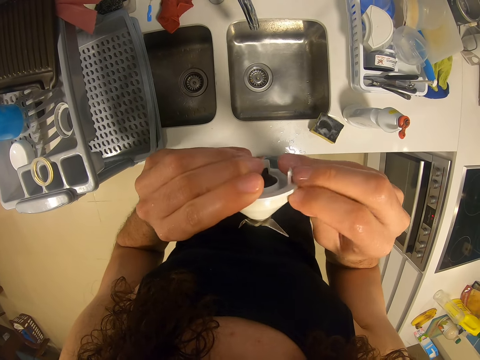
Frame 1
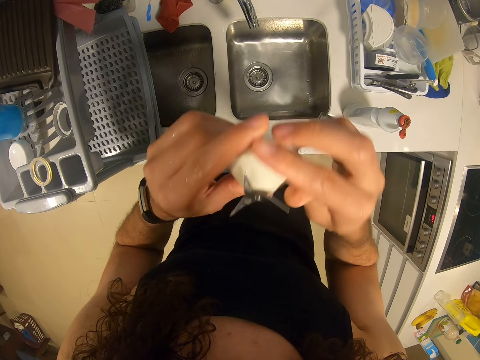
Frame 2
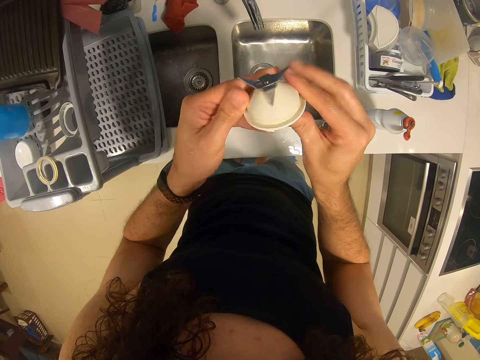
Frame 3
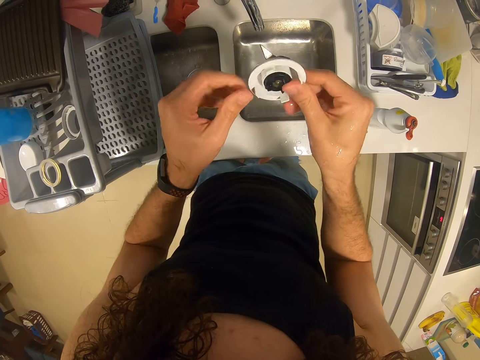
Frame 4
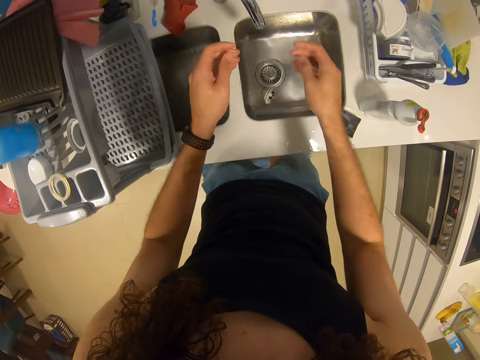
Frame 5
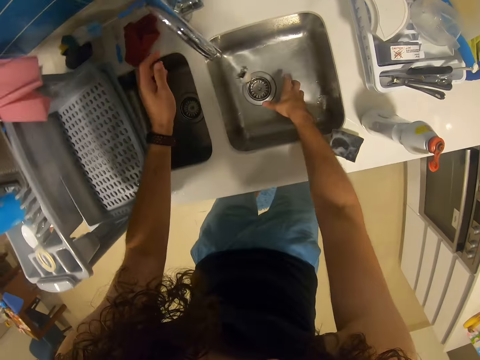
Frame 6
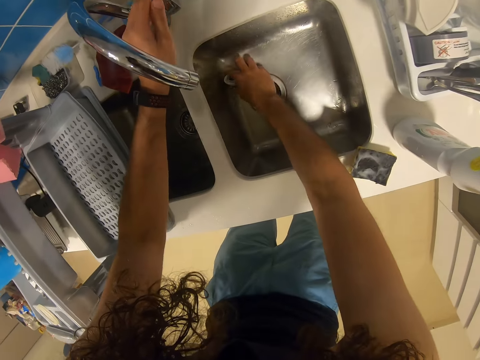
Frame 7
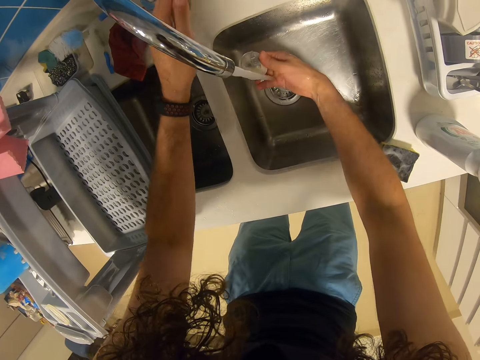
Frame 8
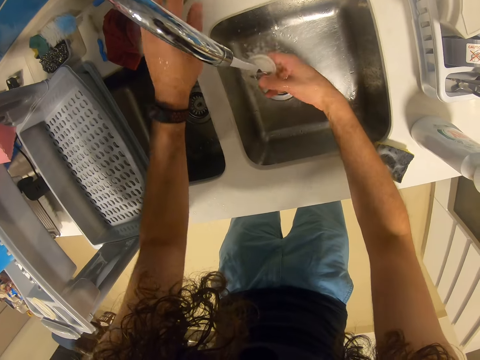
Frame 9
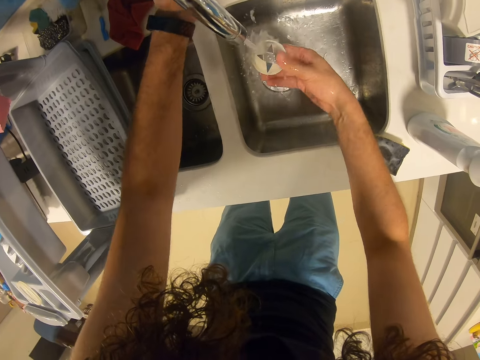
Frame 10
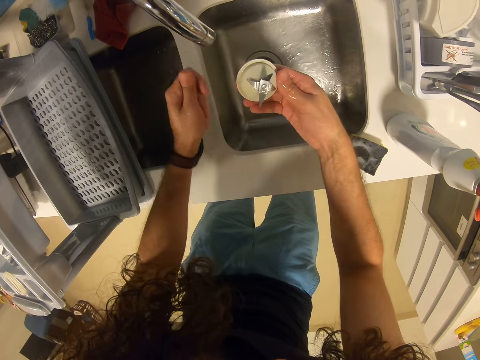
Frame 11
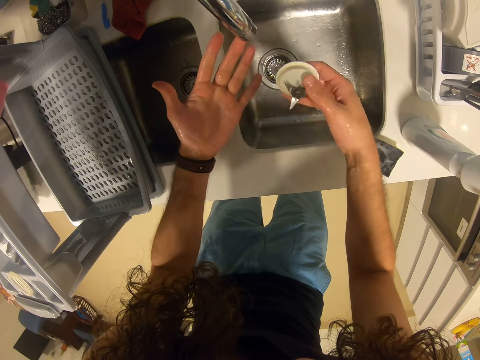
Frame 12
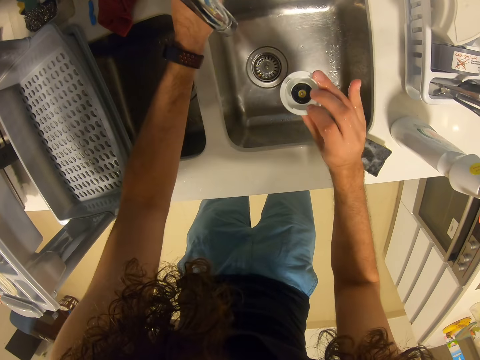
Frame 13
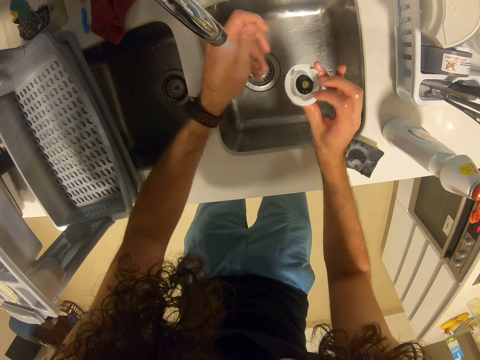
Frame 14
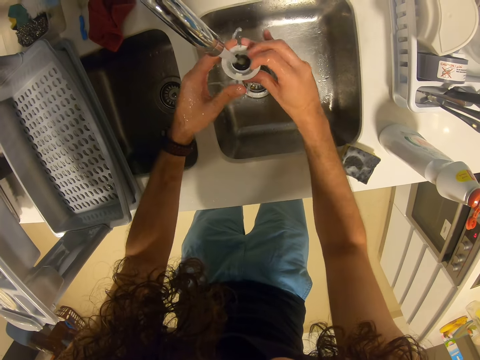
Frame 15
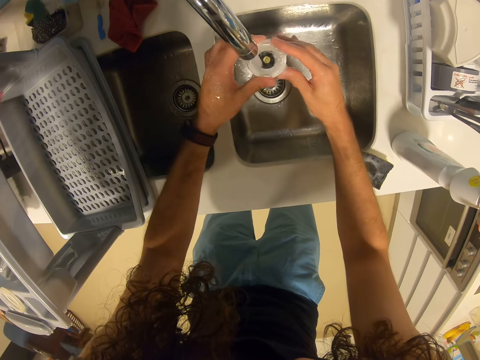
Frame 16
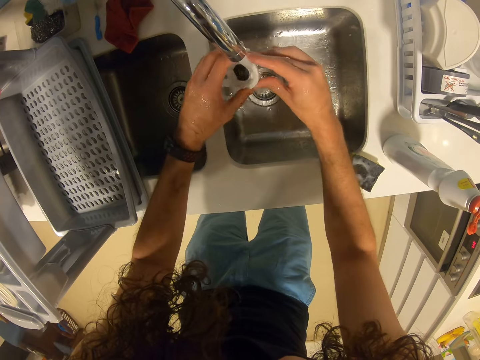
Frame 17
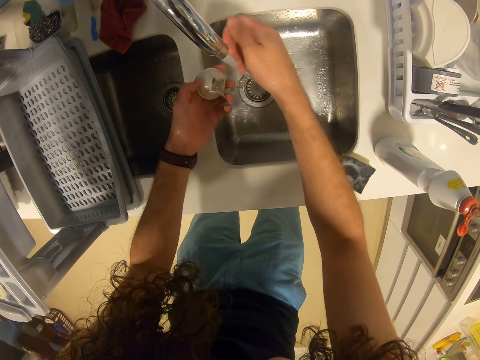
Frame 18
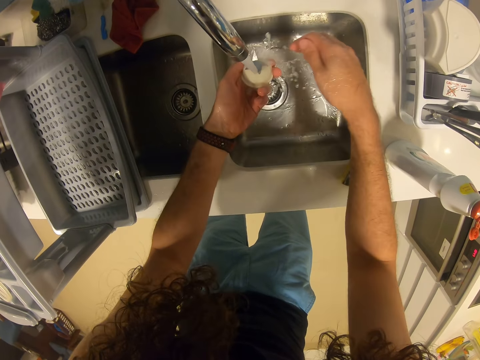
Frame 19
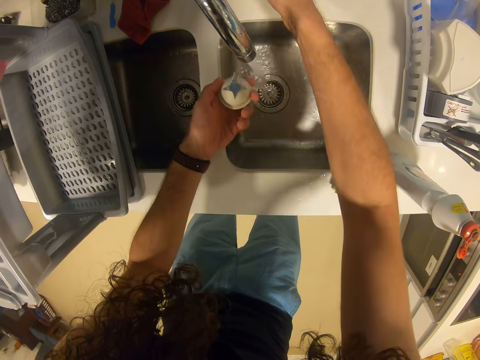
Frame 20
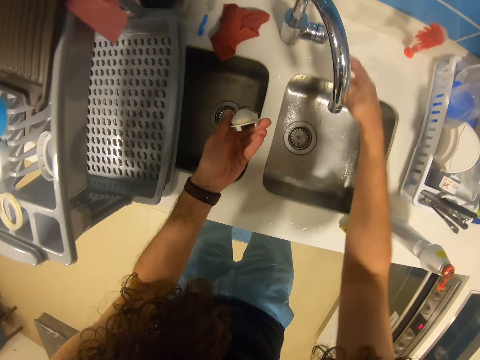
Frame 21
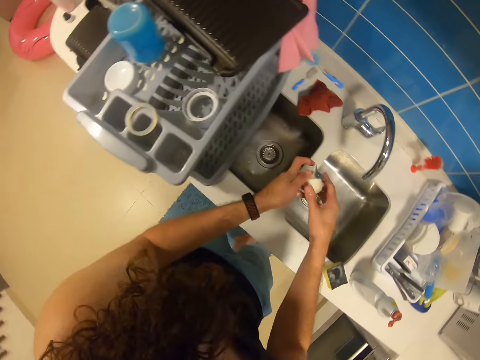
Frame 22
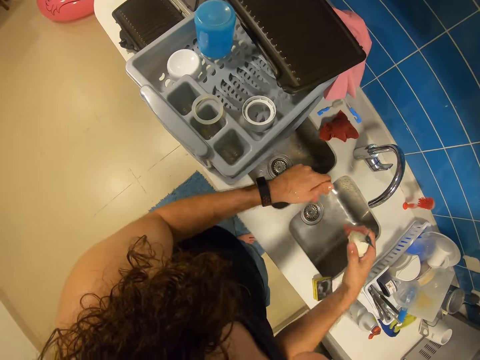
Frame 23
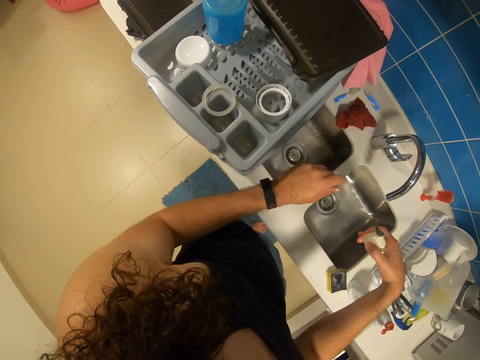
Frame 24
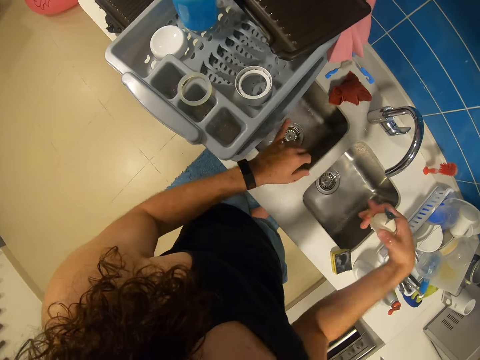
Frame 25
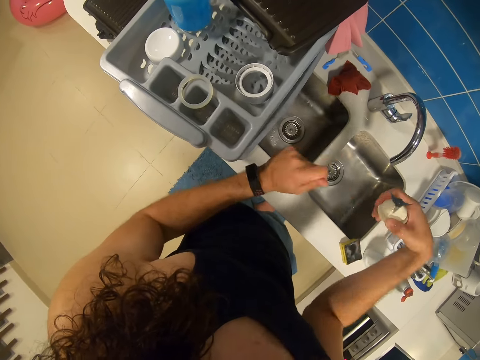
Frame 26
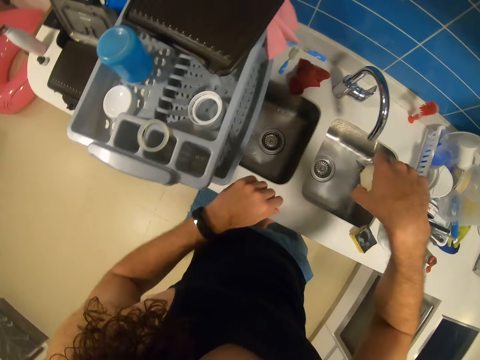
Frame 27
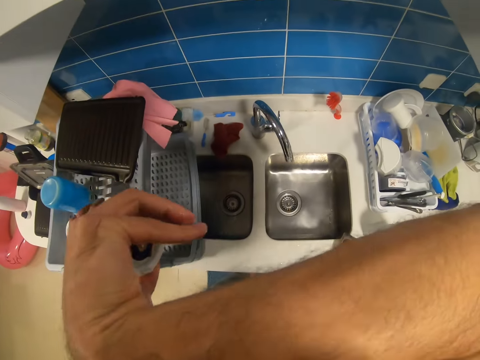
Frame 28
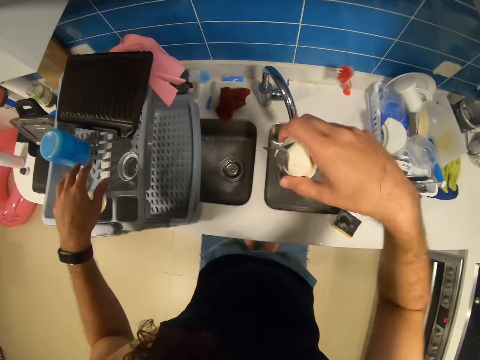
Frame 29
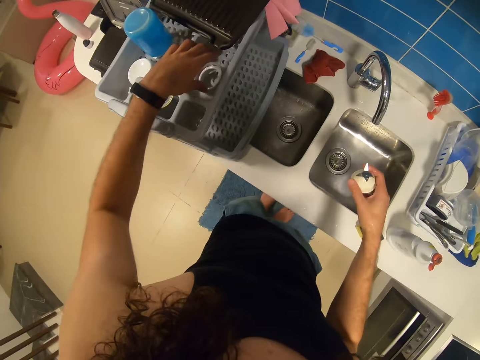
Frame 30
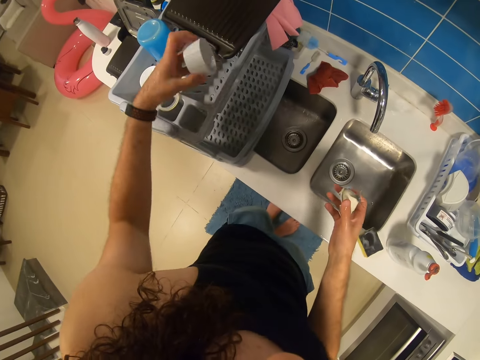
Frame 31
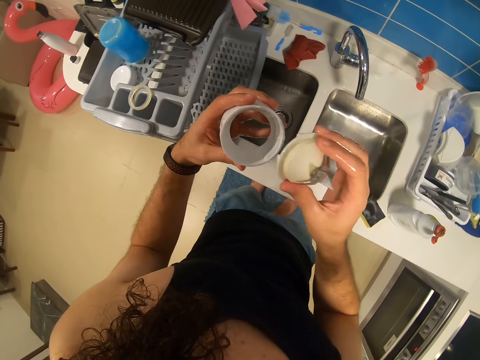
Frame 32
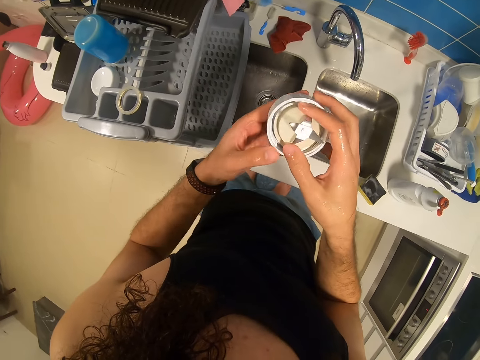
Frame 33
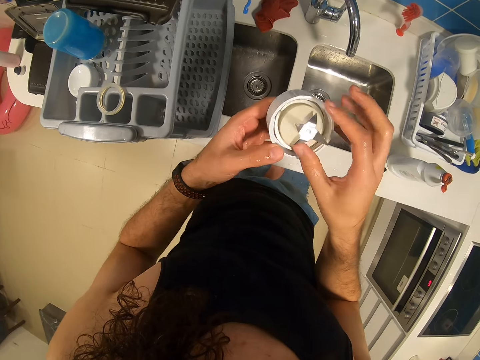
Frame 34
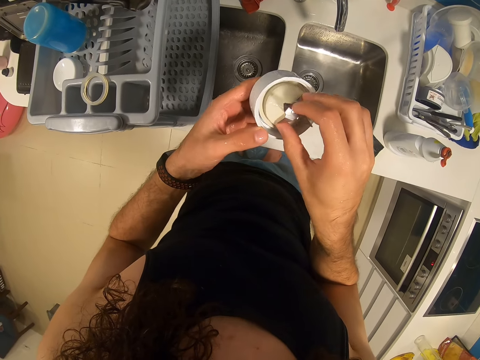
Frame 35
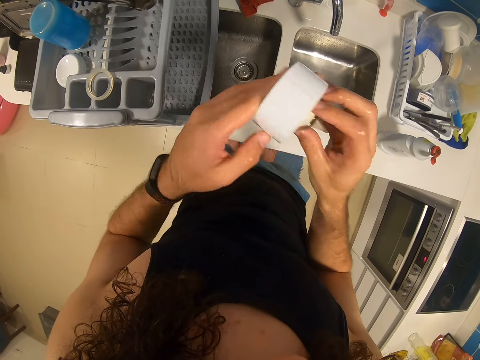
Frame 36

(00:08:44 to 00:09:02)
The camera wearer drops the blender mortar in the sink. They pick up the blender mortar and open the tap. They cleanse the blender base with water. They close the tap, open the tap, rinse the blender mortar, and close the tap. They shake the hands. They shake the blender base. They touch the nose. They pick up the blender base lid. They put the mortar in the blender lid.

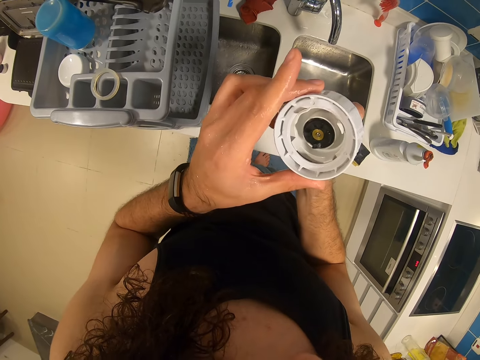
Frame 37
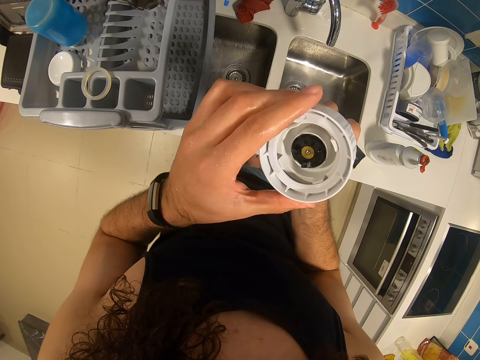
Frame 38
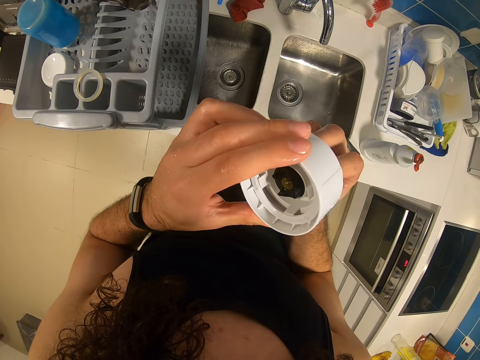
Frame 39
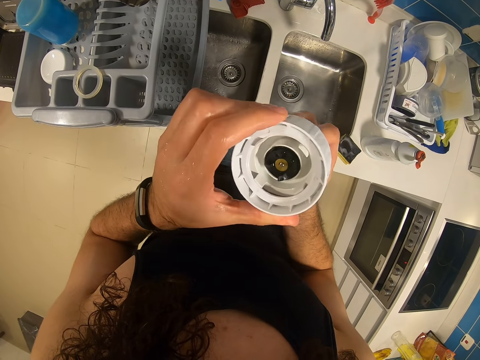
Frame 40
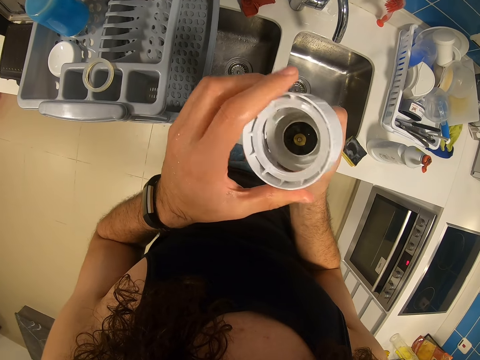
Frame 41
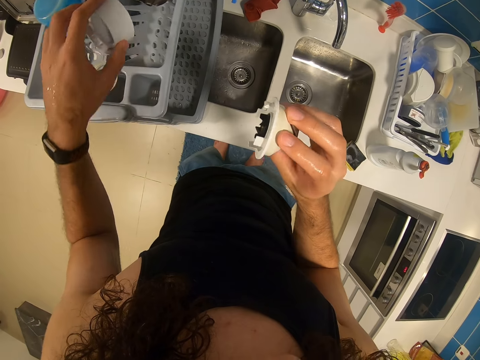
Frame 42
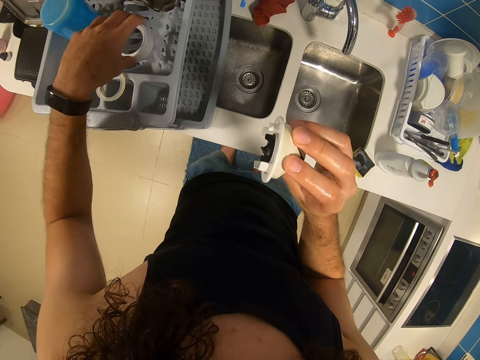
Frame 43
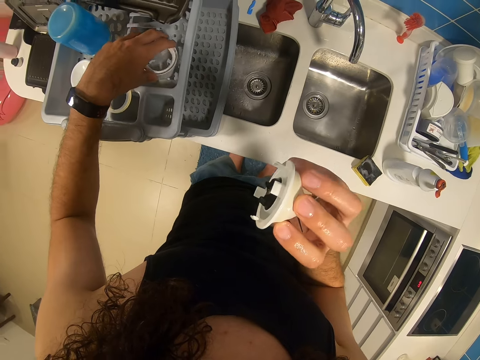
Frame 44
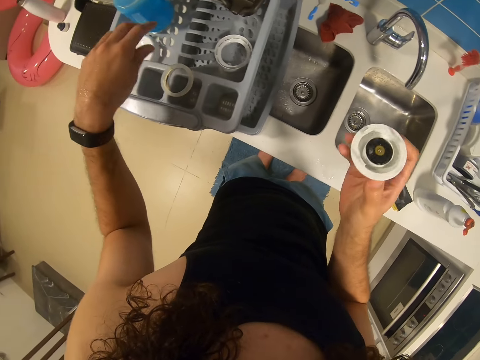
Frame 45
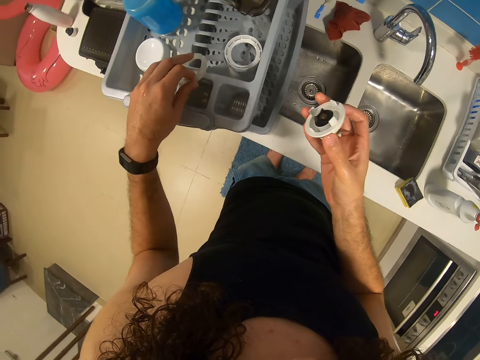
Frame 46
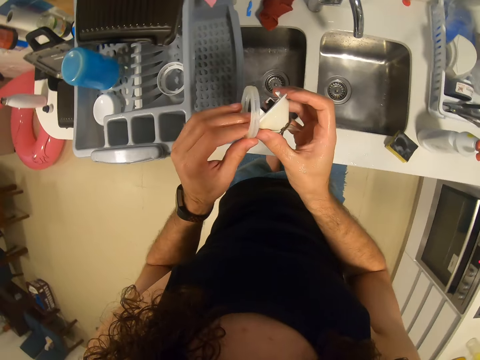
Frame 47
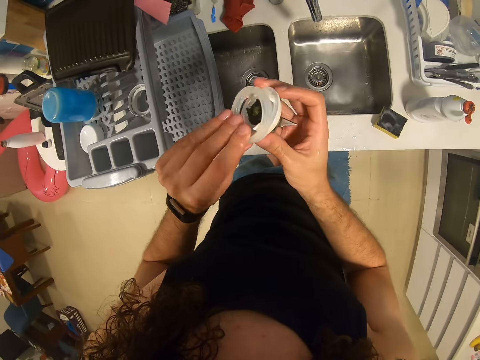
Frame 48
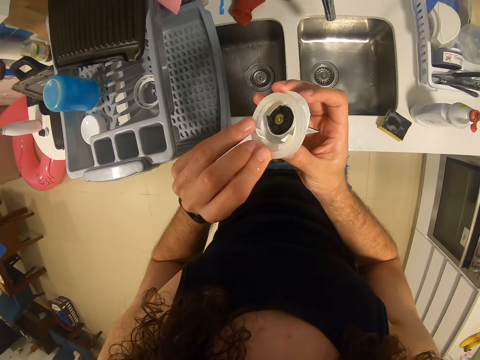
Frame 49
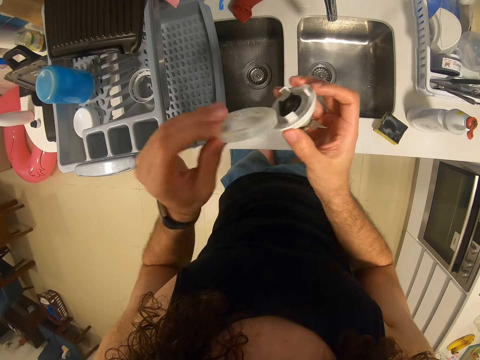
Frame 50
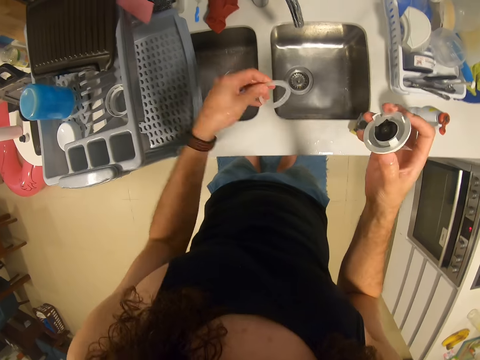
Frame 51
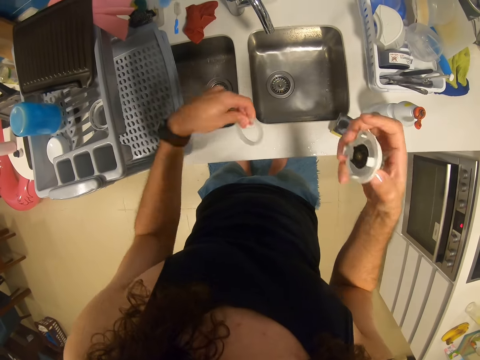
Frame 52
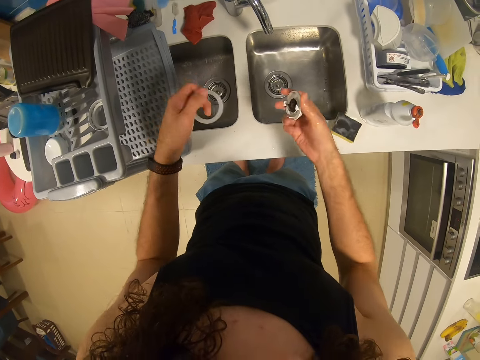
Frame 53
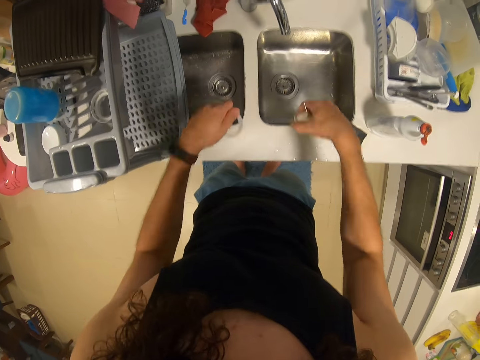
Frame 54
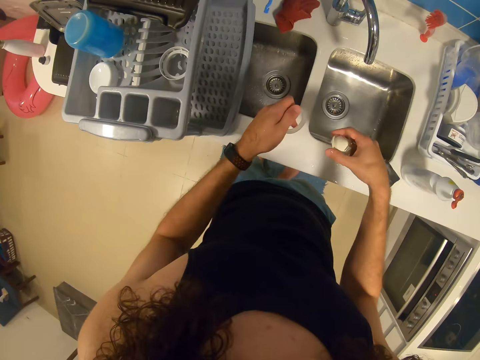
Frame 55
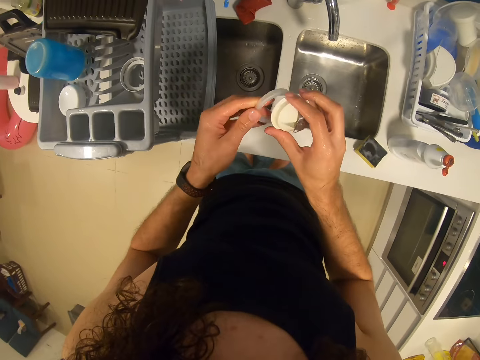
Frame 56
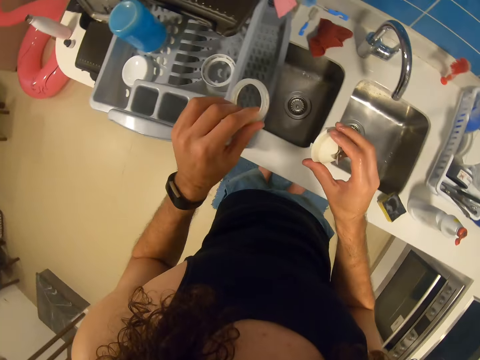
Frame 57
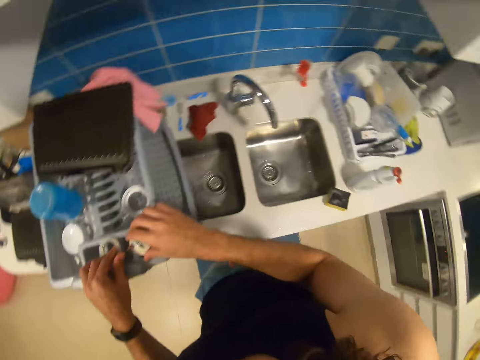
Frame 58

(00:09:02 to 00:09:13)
The camera wearer returns the base lid on the dish rack. They pick up the blender rubber. They shake the blender base and the rubber.
